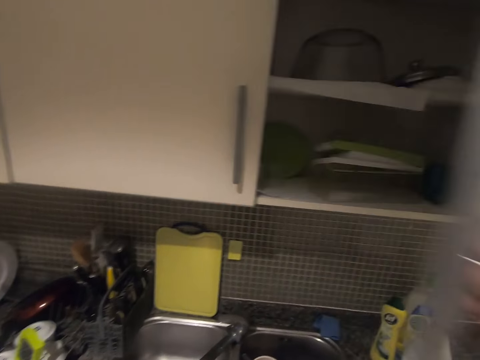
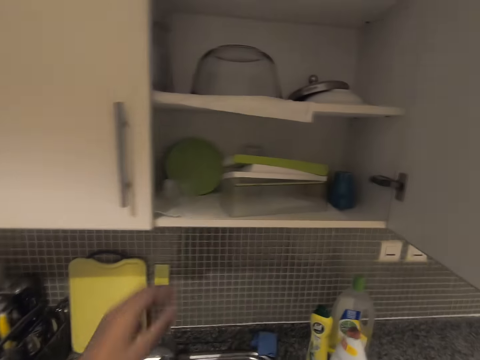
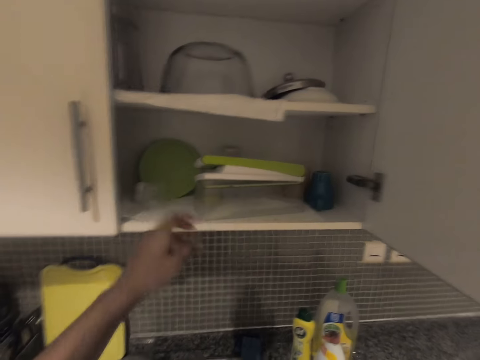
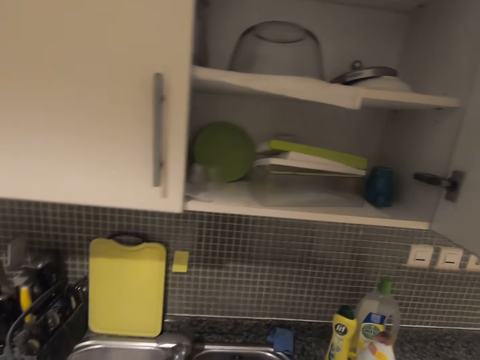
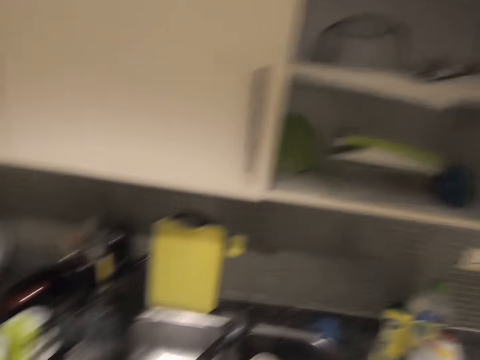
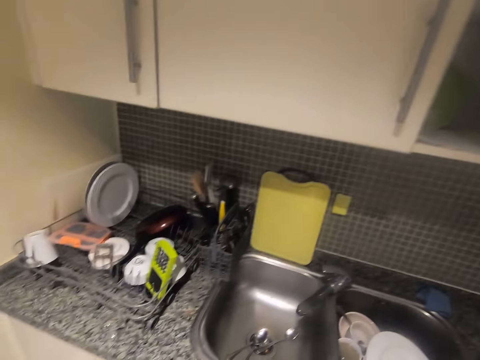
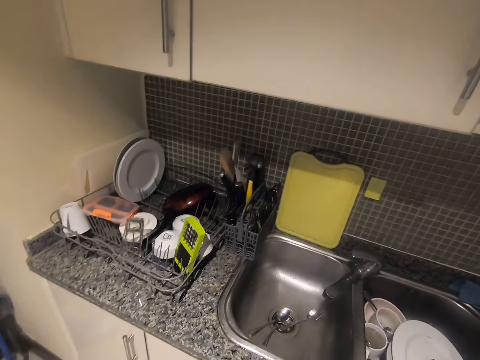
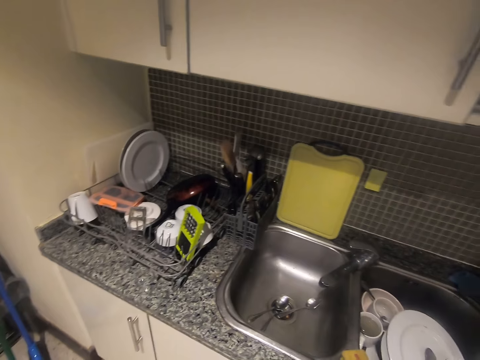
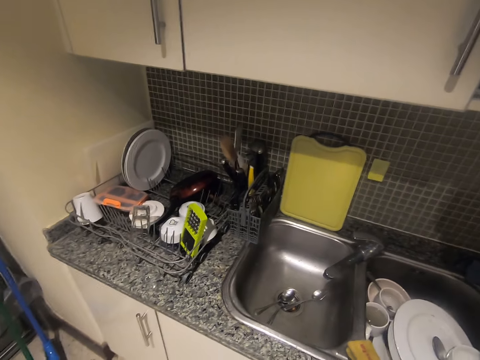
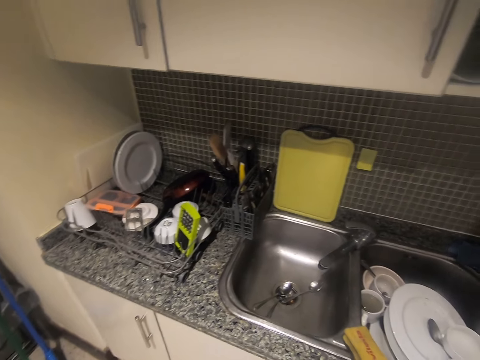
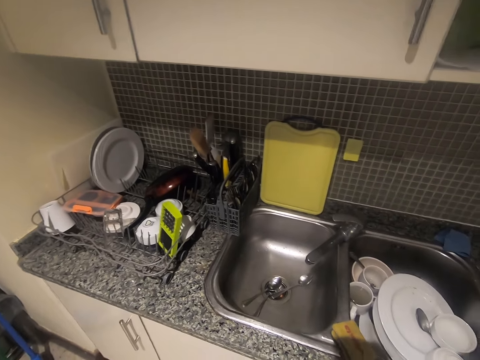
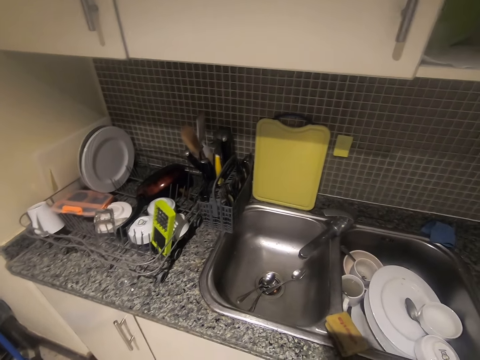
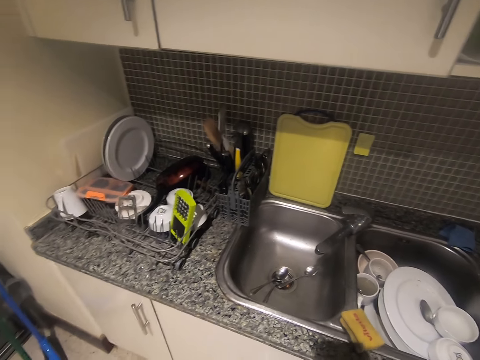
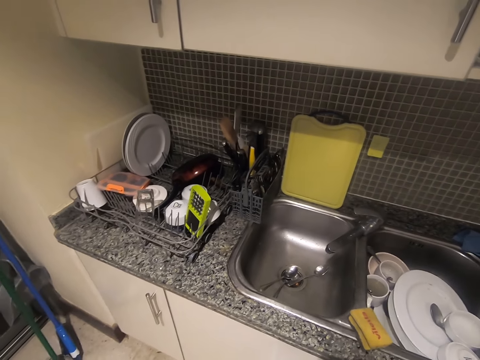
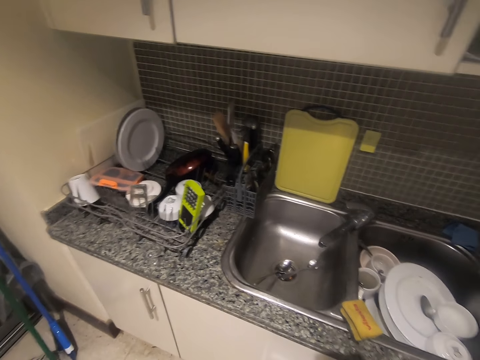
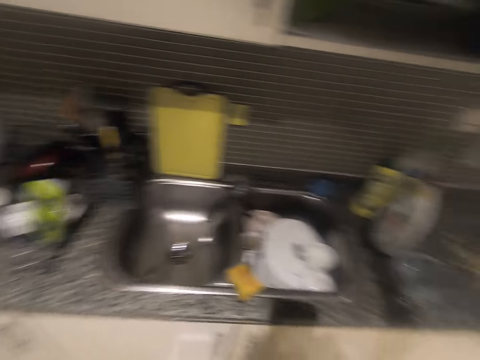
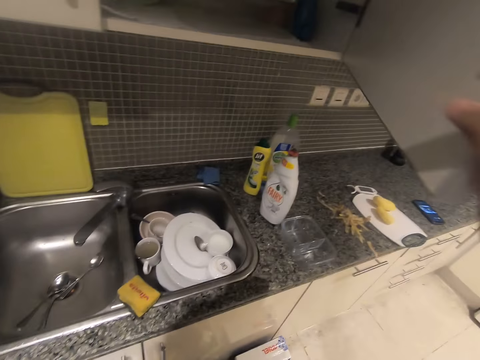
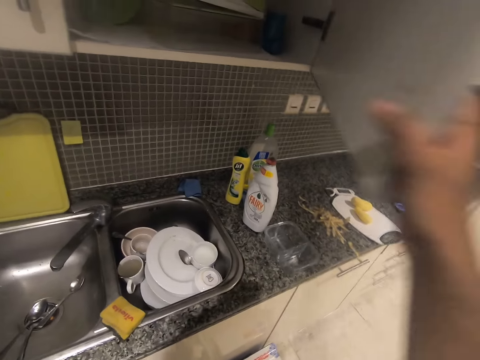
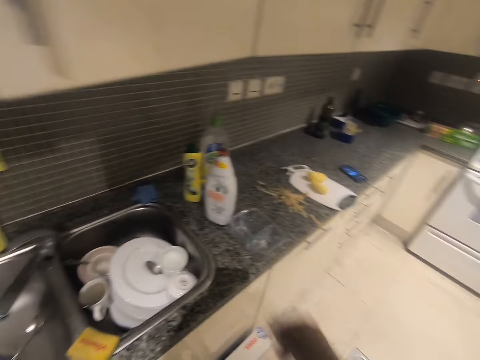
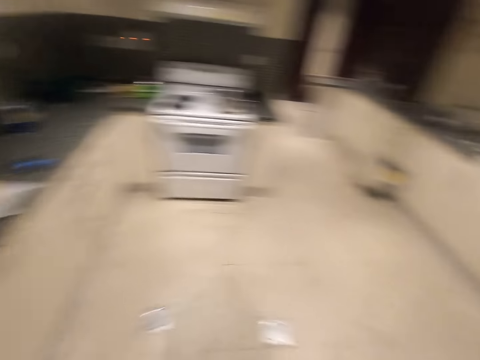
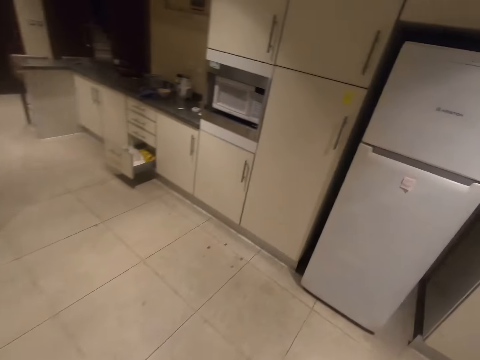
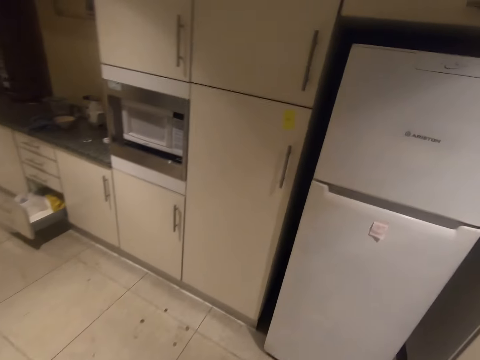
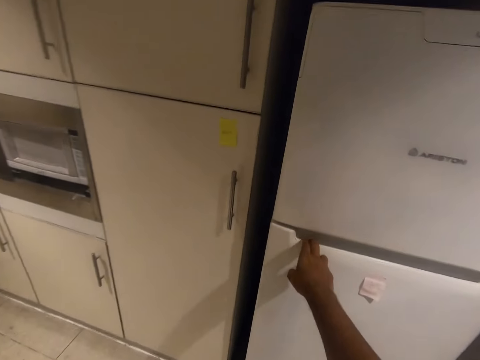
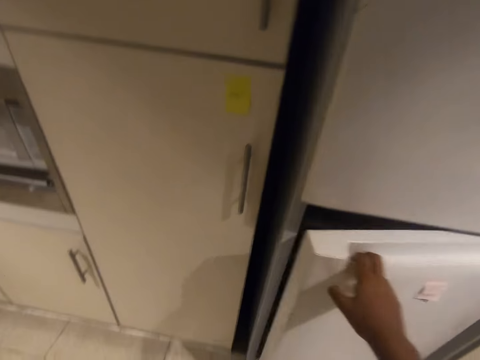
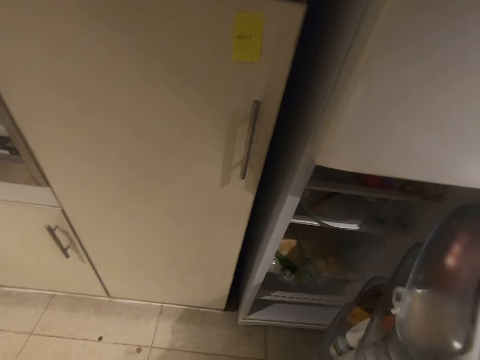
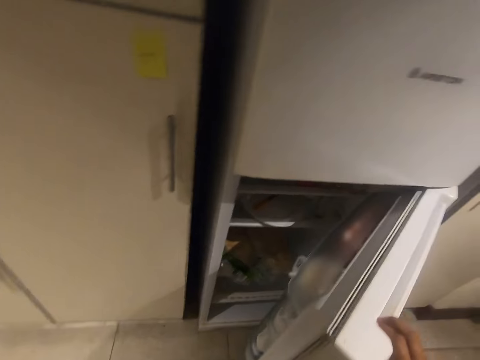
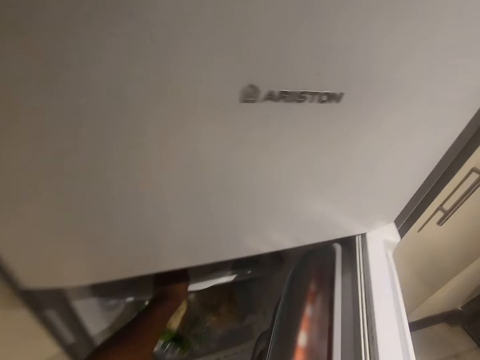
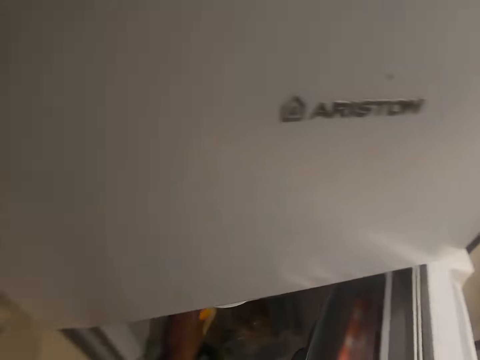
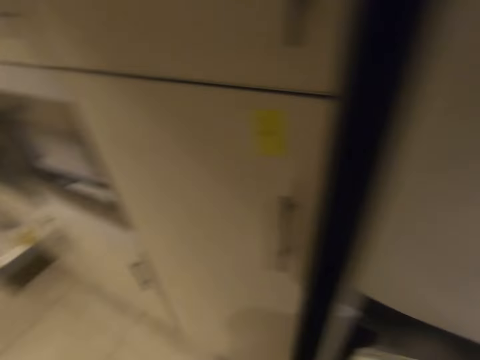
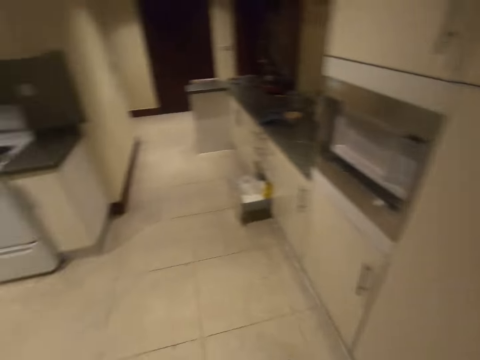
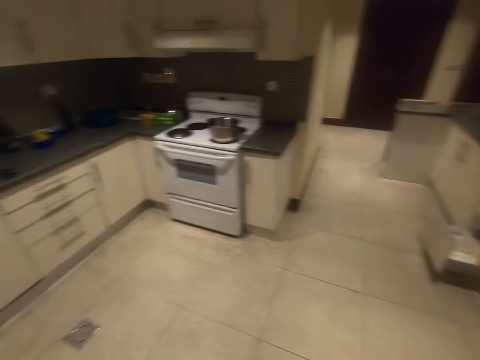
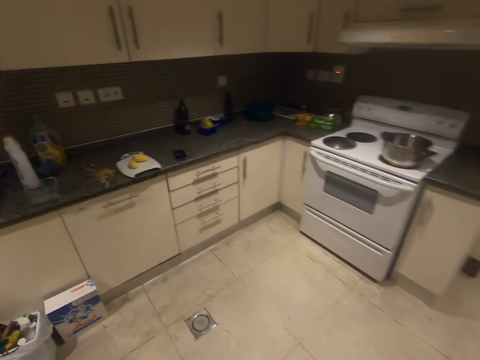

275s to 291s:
The camera wearer opens the kitchen wall cabinet. He closes the kitchen wall cabinet. He opens the refrigerator with his right hand. He puts his left hand into the refrigerator.

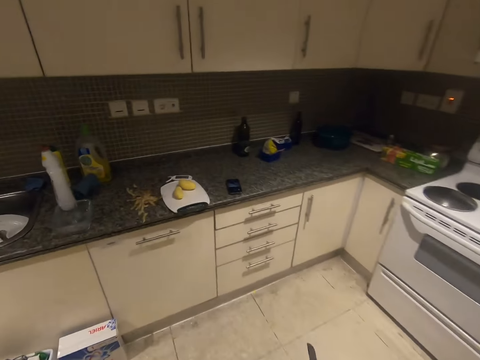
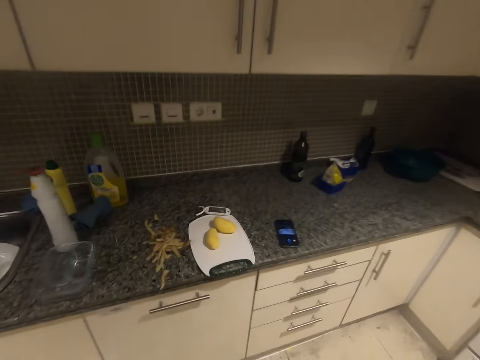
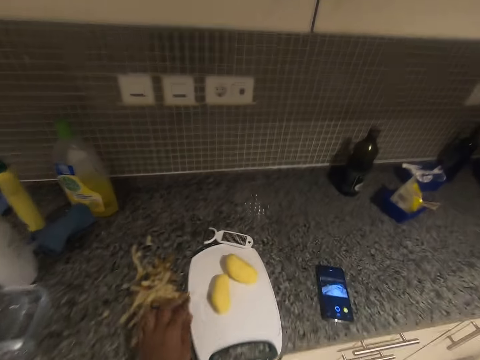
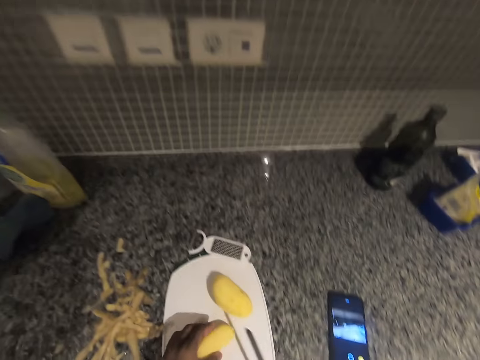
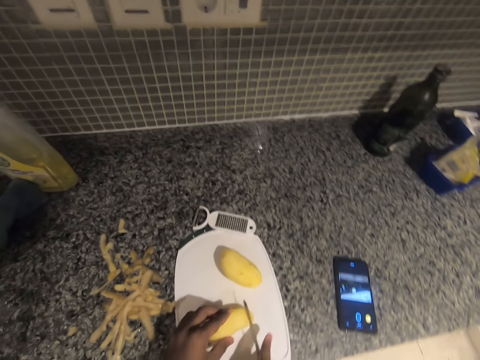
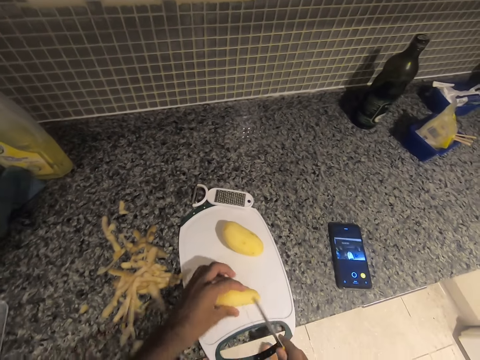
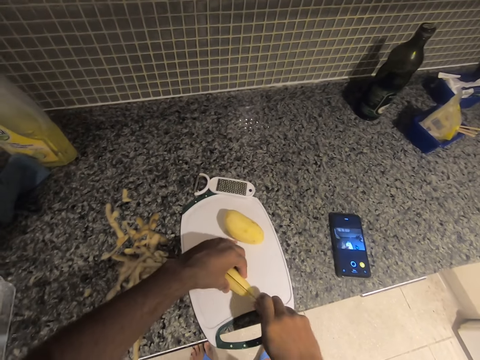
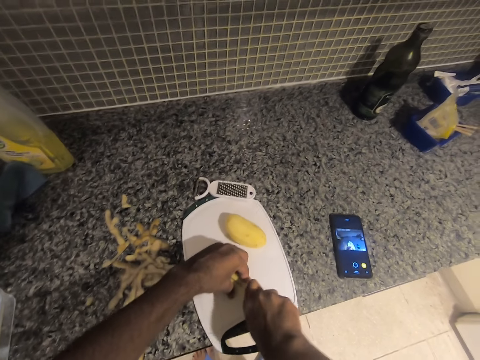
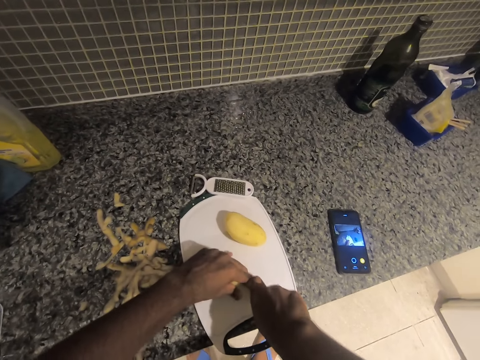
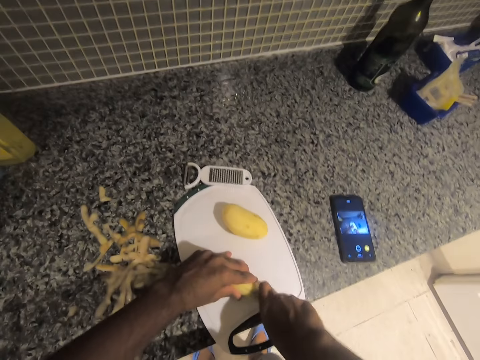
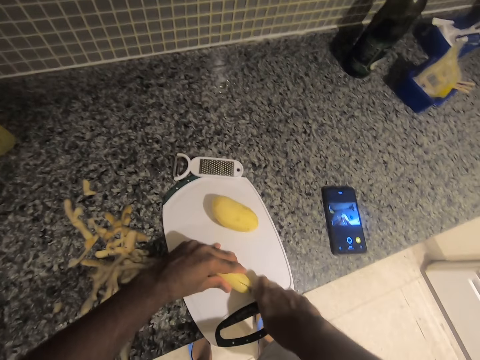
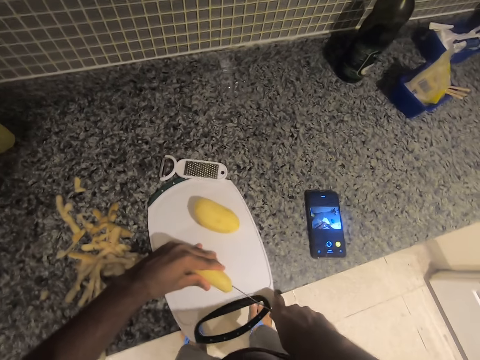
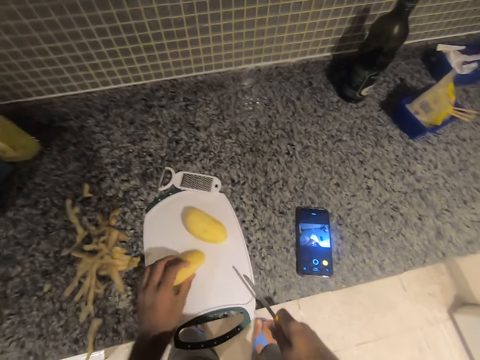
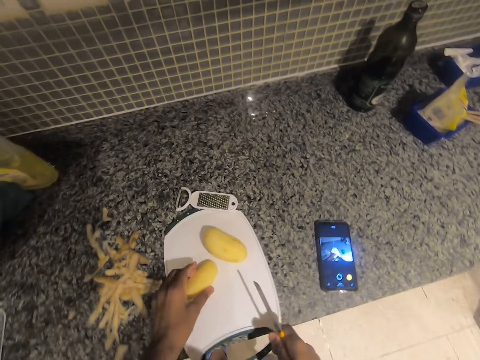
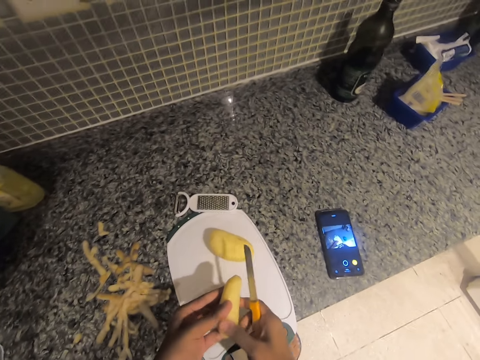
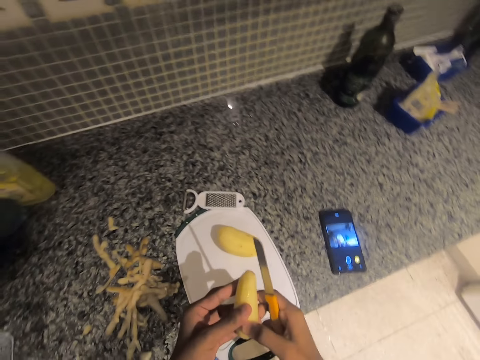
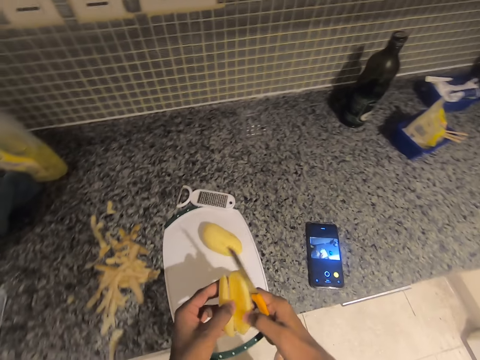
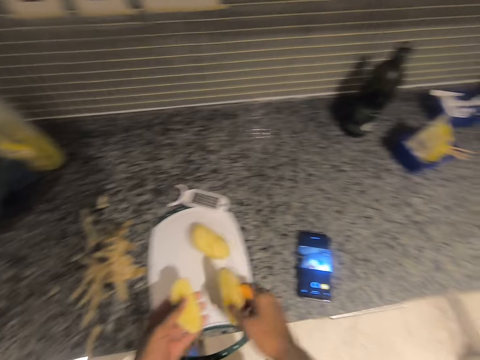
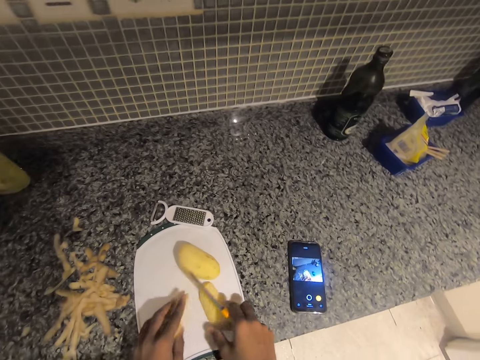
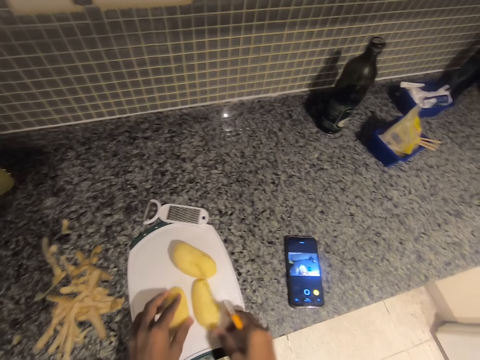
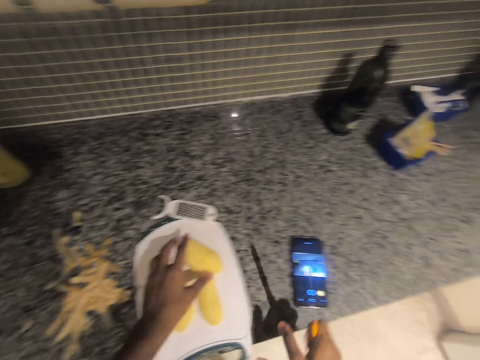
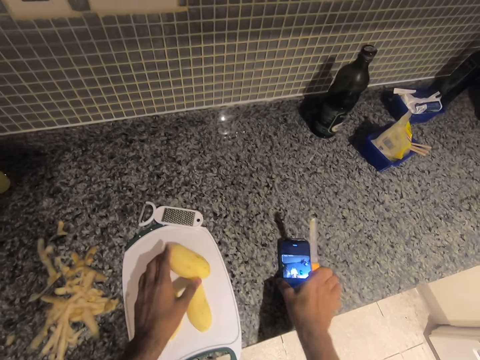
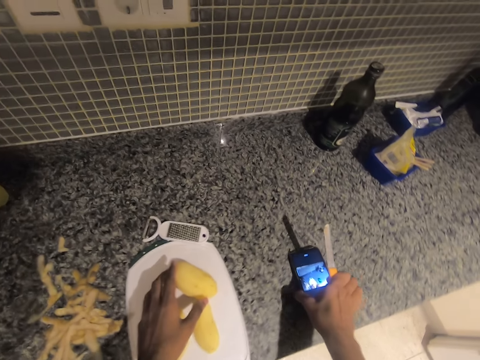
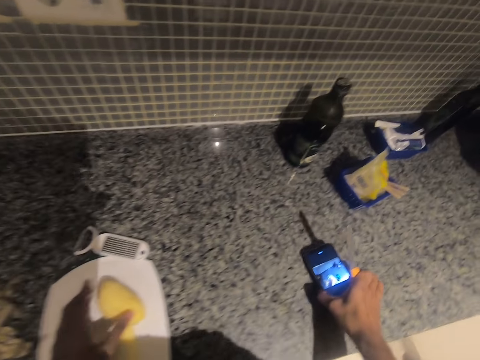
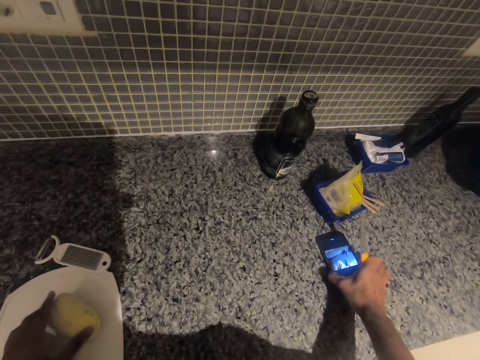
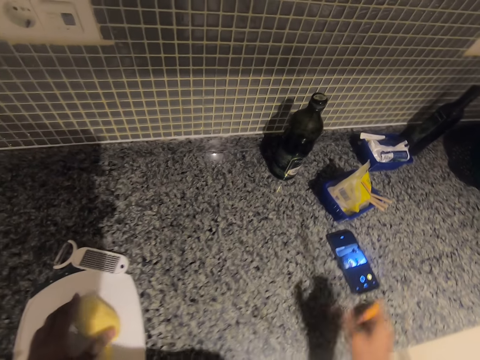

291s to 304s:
The camera wearer brings out a knife from the refrigerator. He starts to slice the potatoes on a chopping board with the knife in his right hand. He slices the potatoes. He stops slicing the potatoes.
